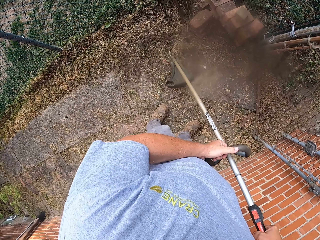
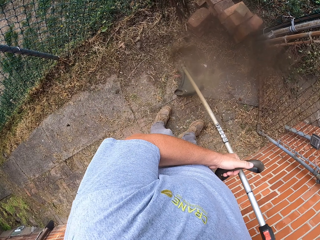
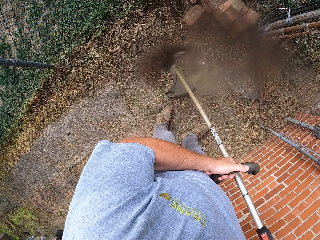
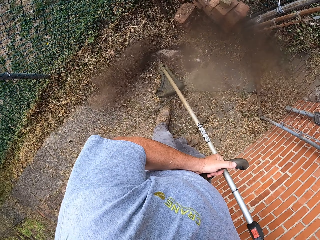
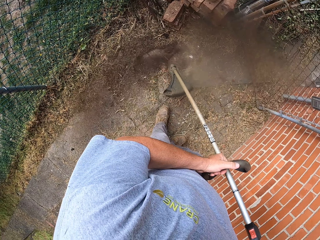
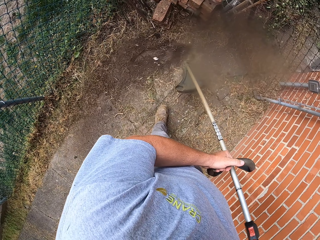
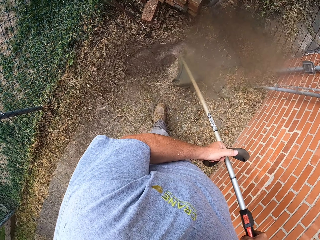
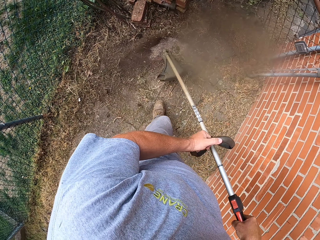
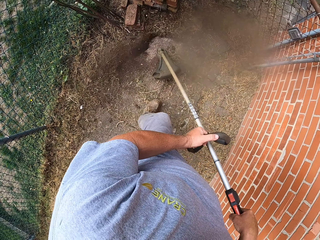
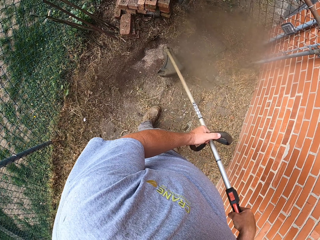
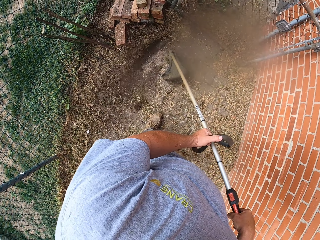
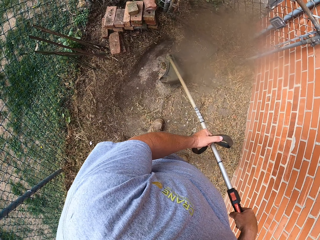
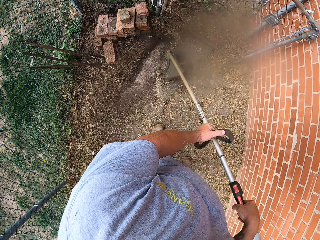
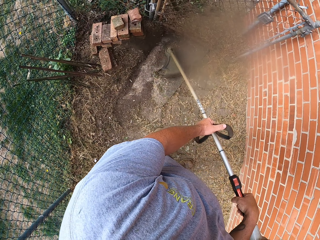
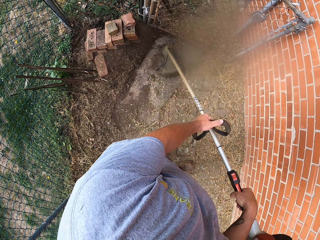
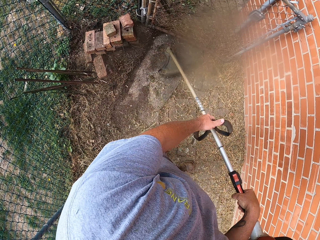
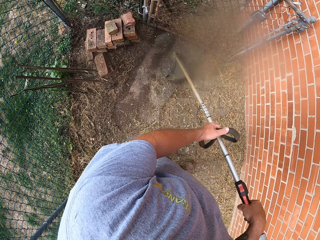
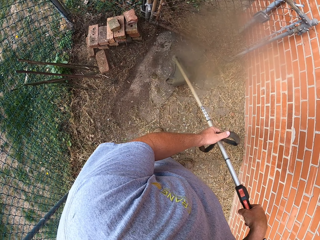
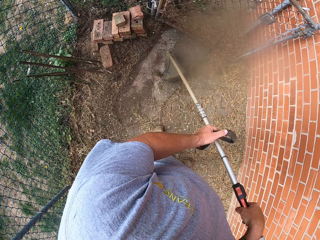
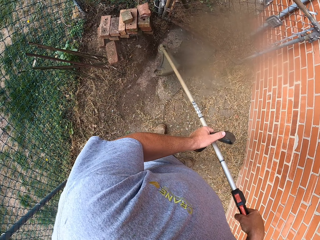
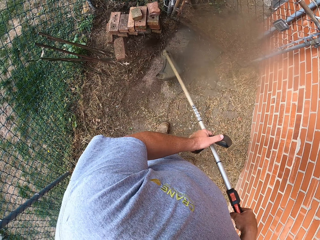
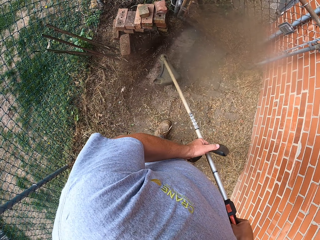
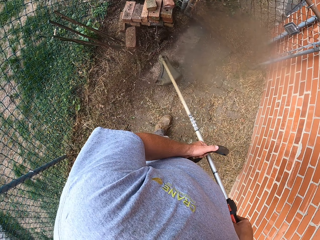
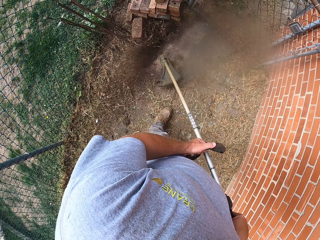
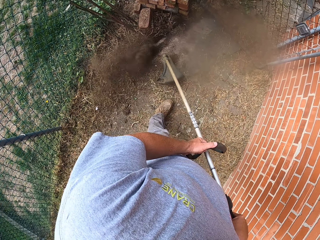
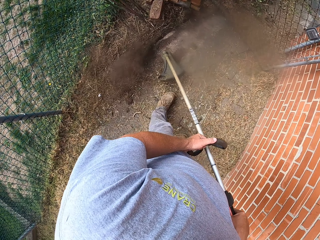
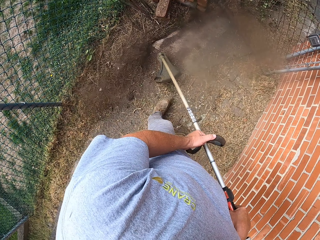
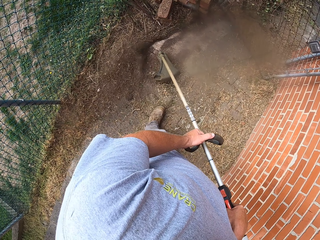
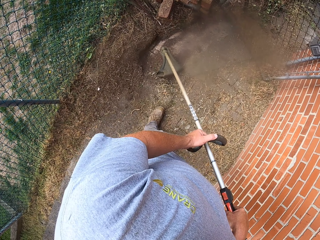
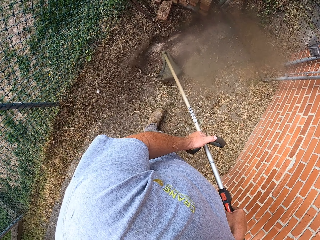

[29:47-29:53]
The camera wearer cuts grass with a brush cutter.

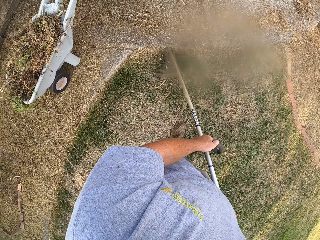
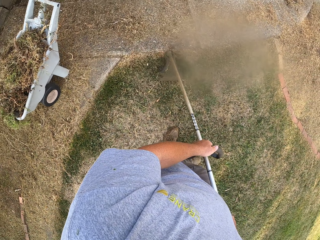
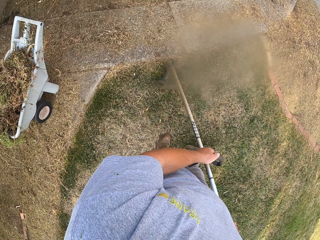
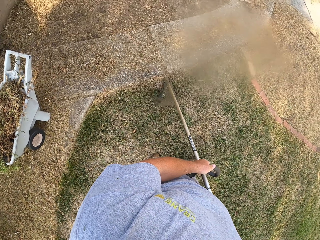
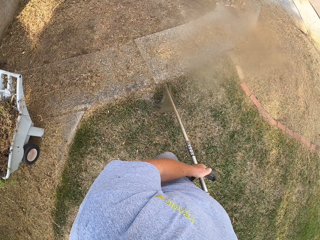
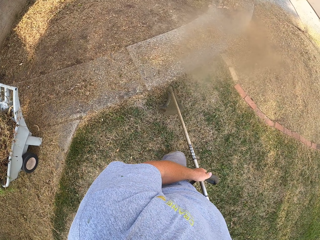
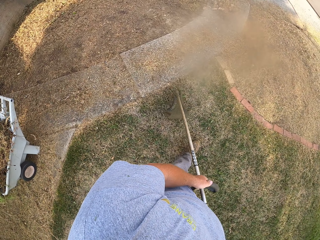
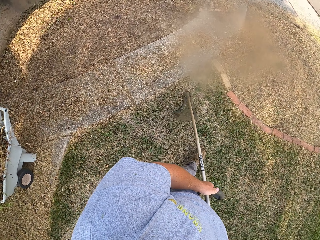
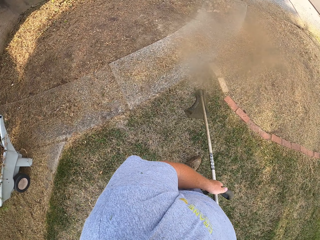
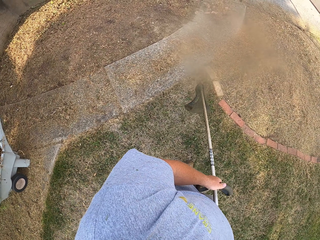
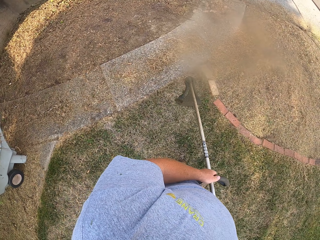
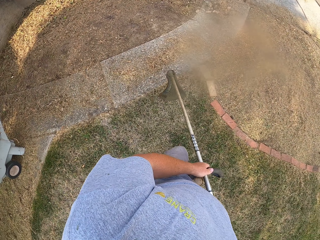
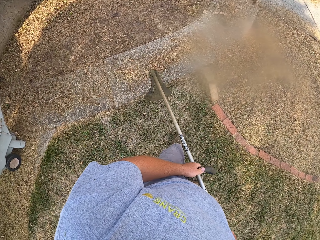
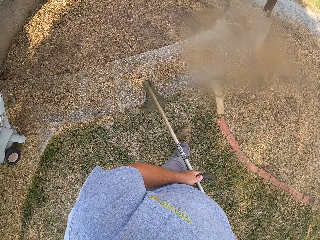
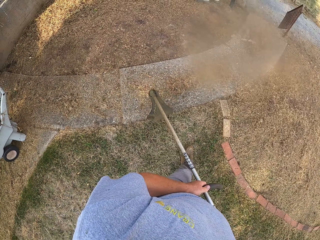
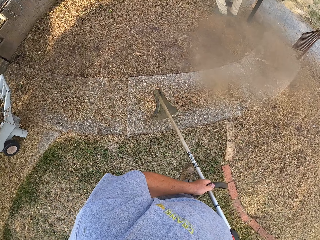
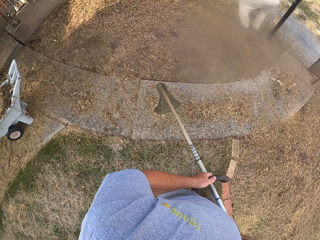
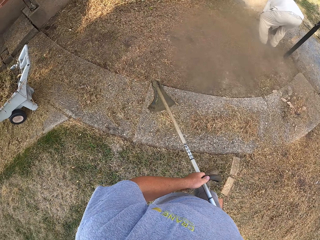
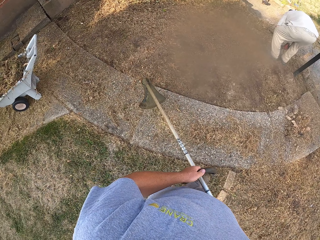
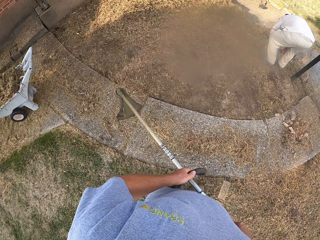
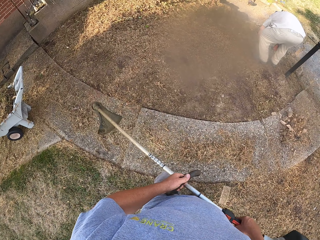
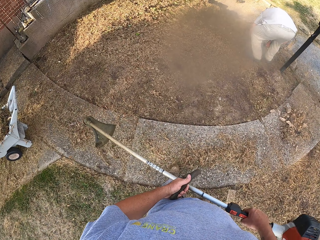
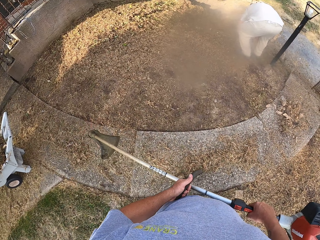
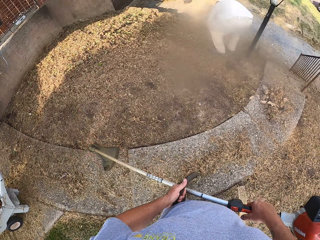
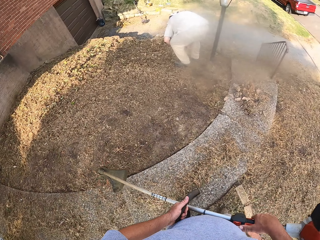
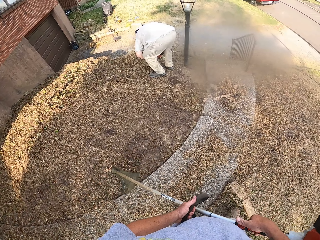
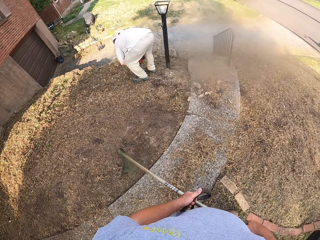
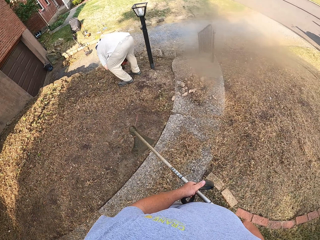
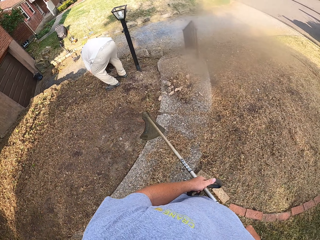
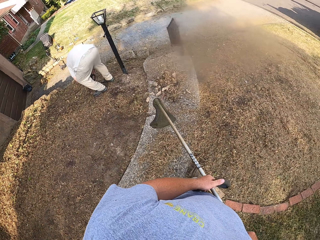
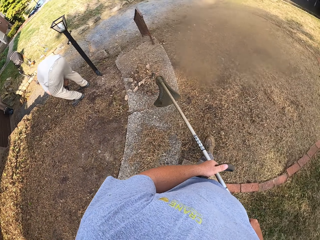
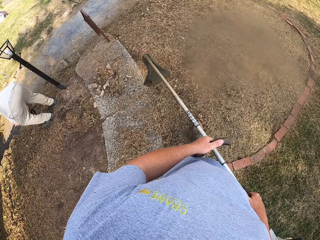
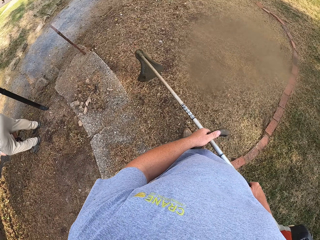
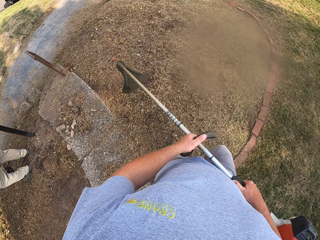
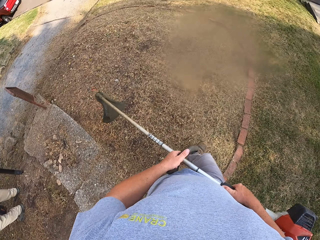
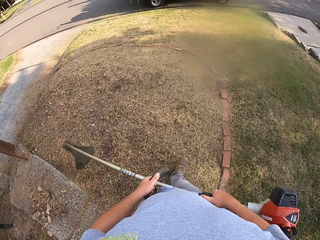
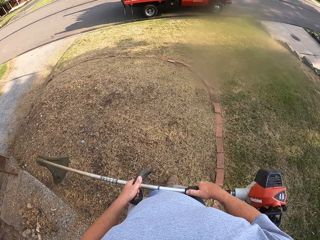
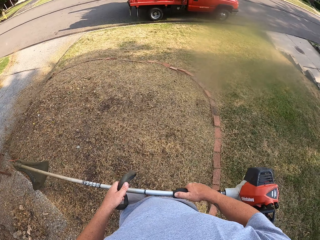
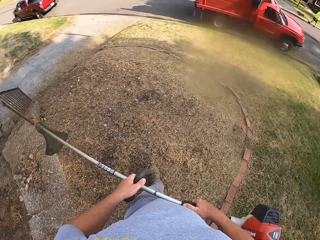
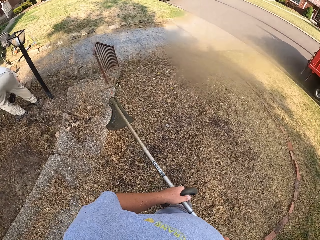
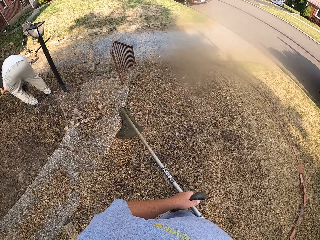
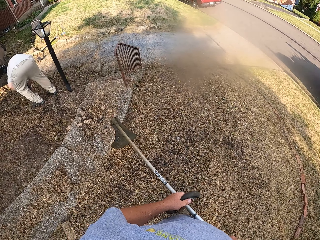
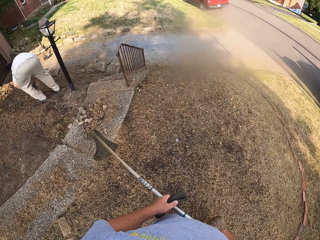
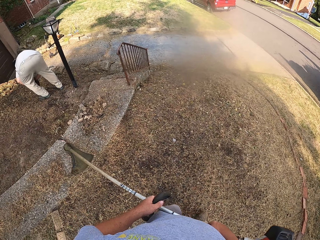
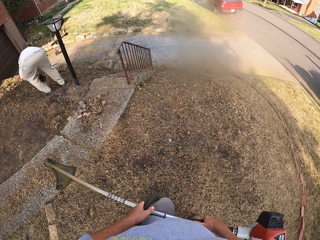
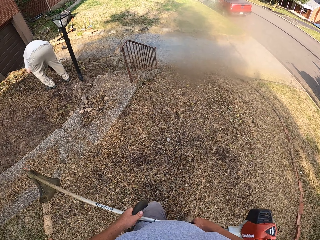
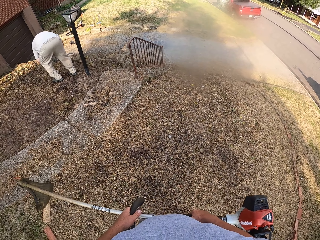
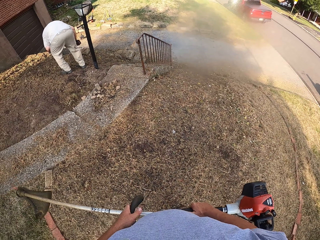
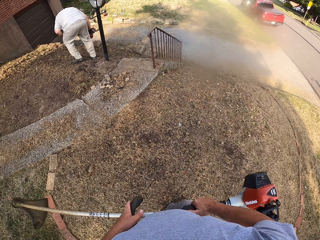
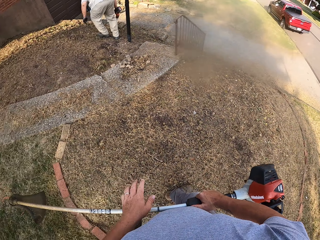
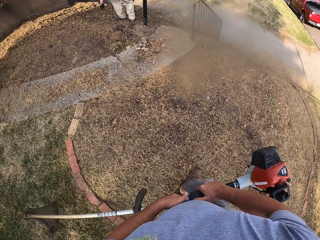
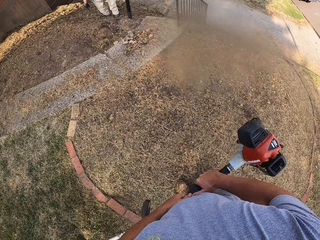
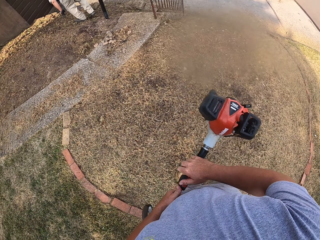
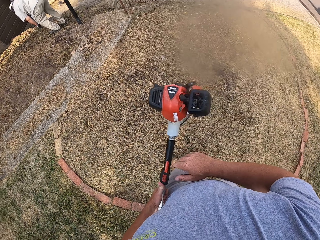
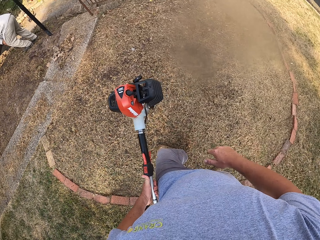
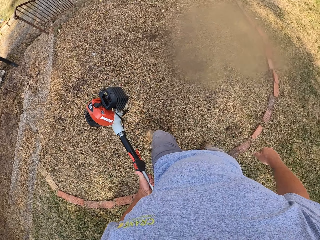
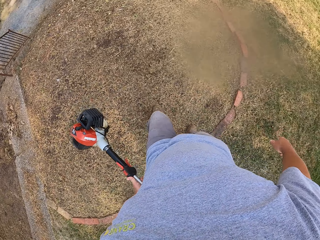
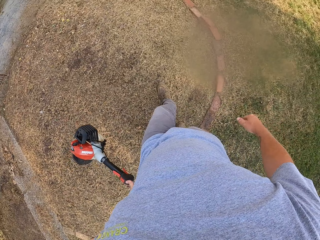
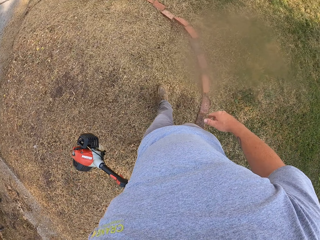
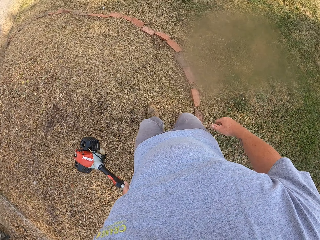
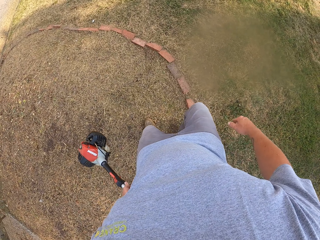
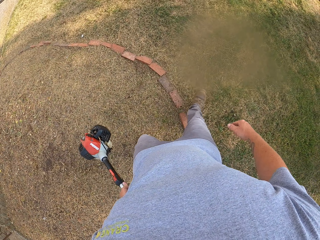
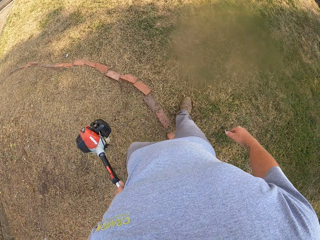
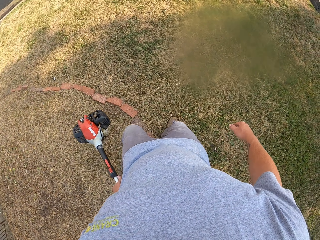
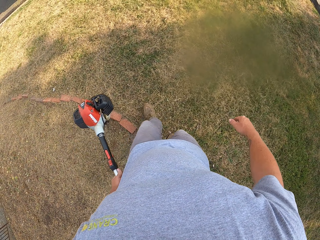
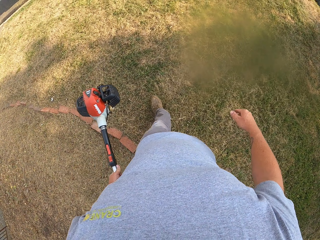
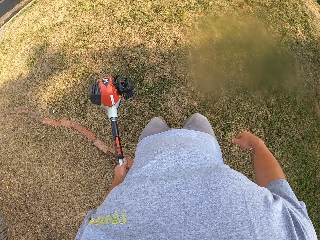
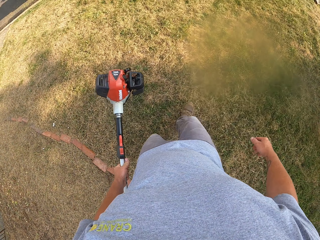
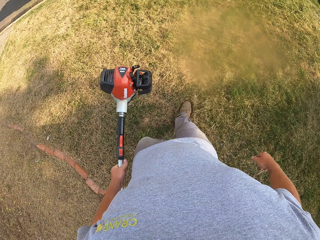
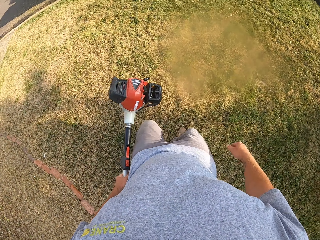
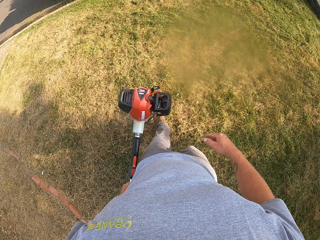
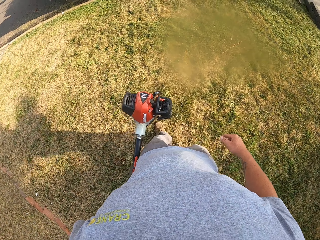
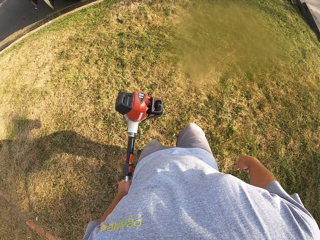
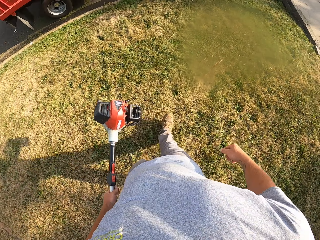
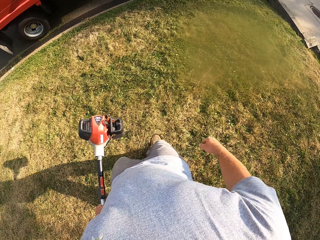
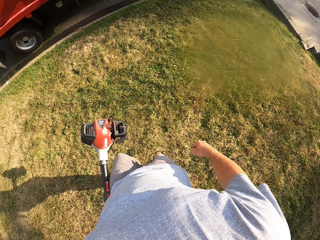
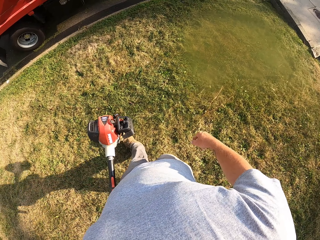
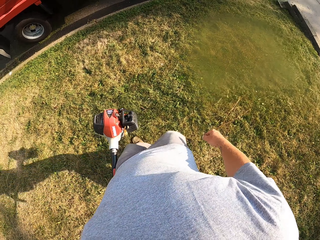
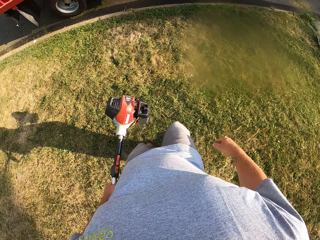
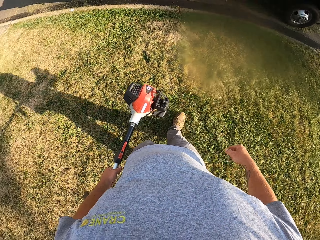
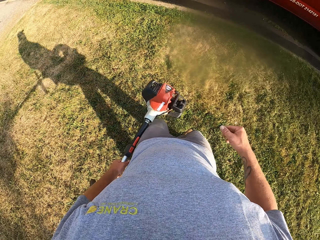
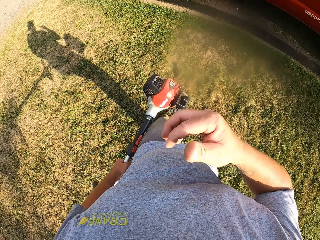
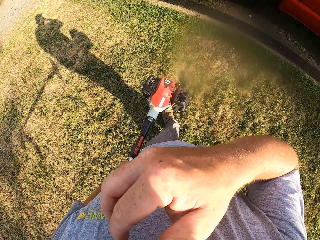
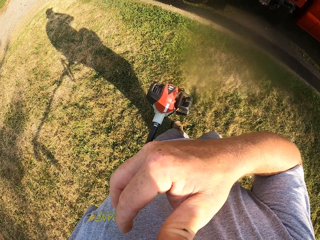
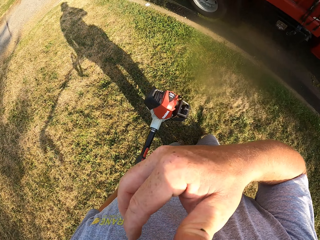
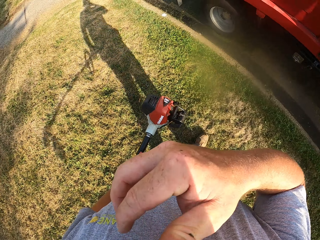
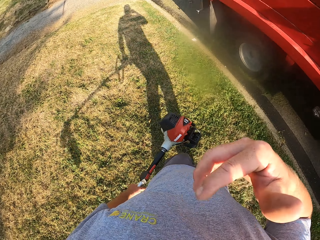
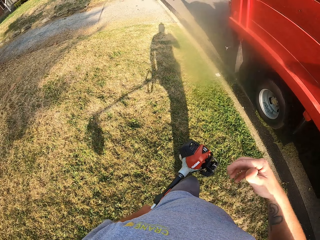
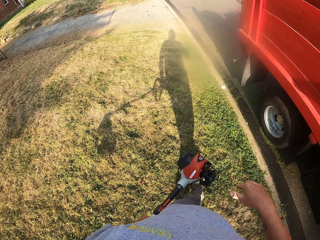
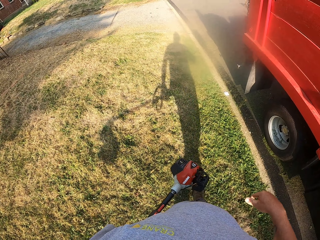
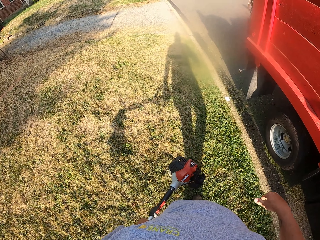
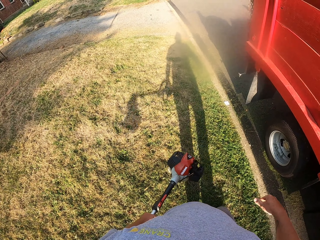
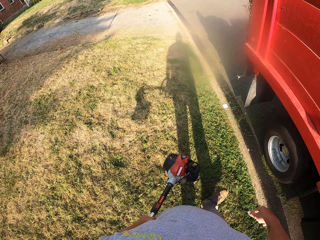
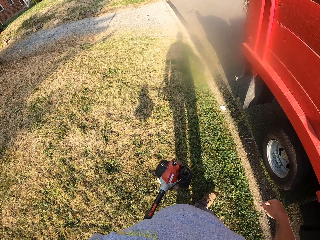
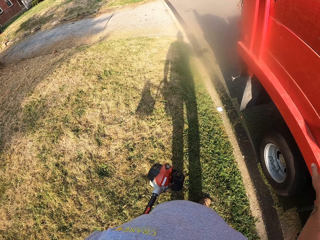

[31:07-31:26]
The camera wearer walks at the compound. He looks around the compound. He holds a brush cutter with the left hand. He walks around the compound. He scratches his face. He walks around the compound.
